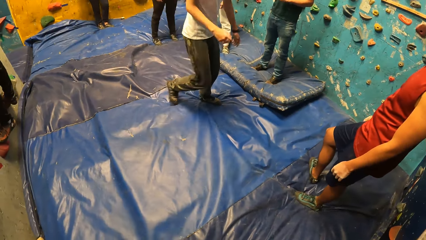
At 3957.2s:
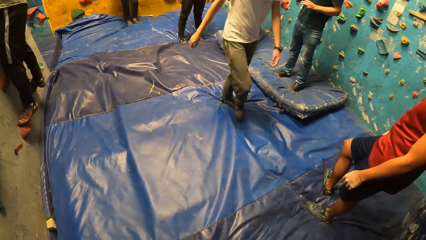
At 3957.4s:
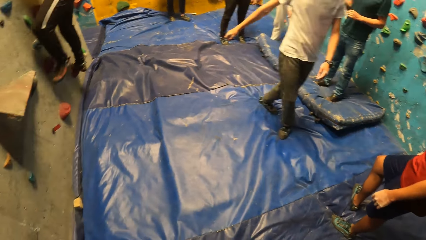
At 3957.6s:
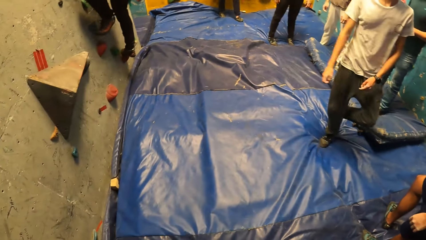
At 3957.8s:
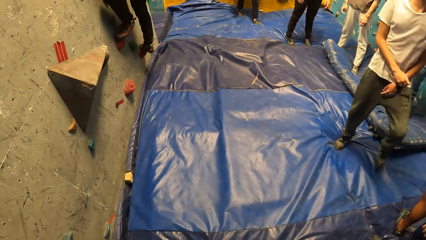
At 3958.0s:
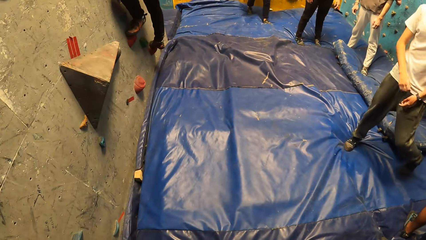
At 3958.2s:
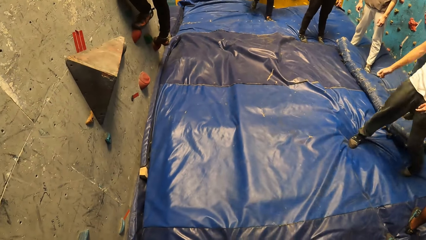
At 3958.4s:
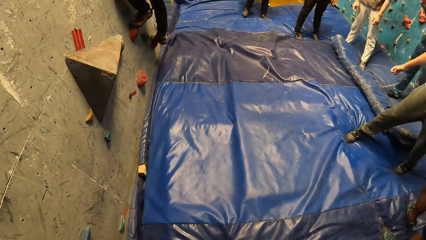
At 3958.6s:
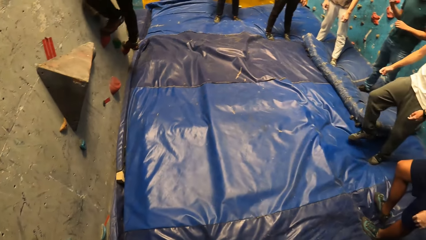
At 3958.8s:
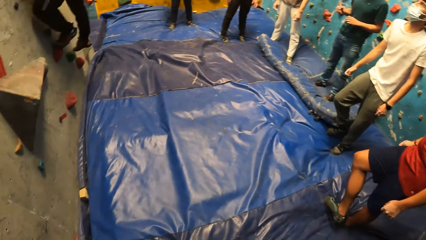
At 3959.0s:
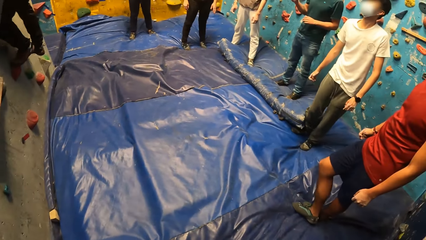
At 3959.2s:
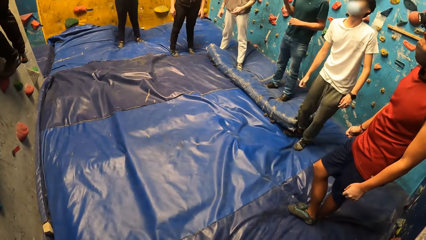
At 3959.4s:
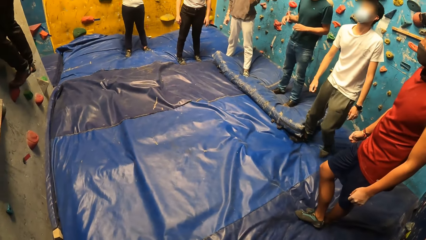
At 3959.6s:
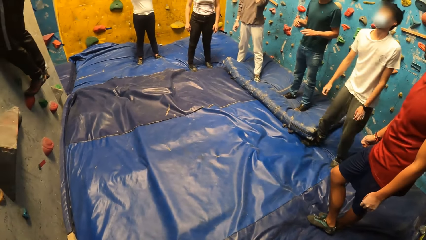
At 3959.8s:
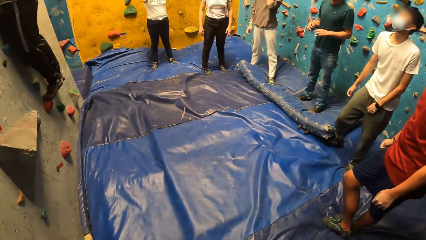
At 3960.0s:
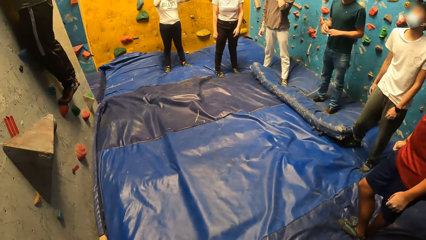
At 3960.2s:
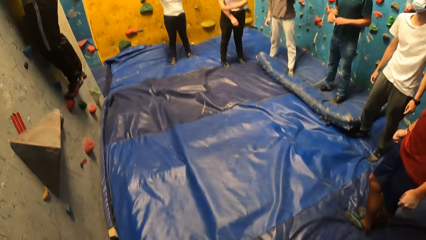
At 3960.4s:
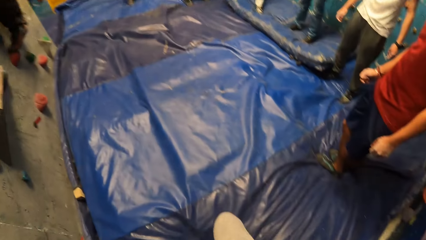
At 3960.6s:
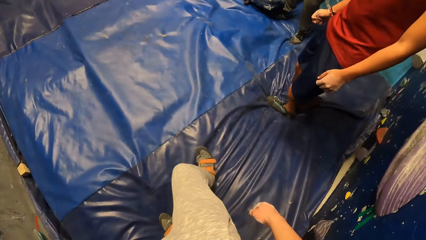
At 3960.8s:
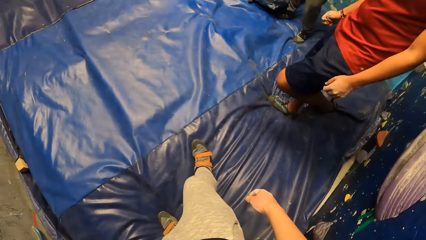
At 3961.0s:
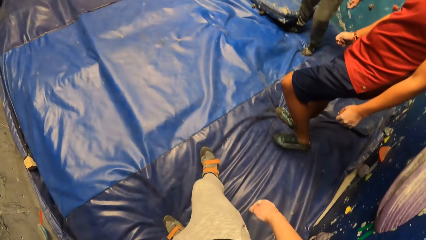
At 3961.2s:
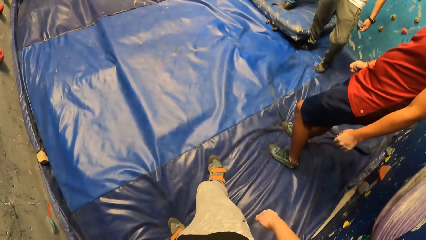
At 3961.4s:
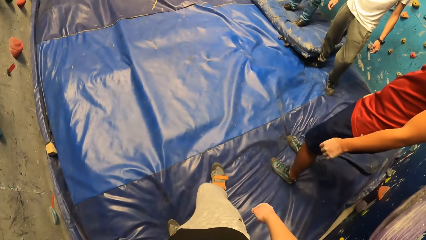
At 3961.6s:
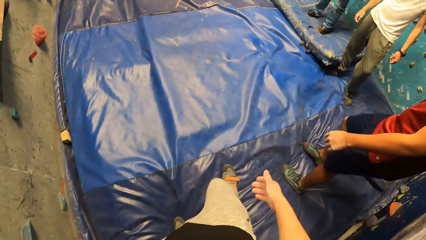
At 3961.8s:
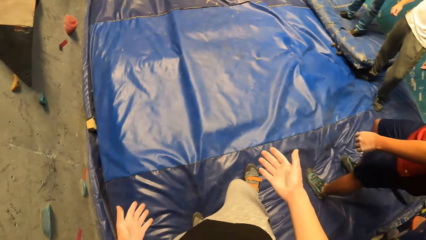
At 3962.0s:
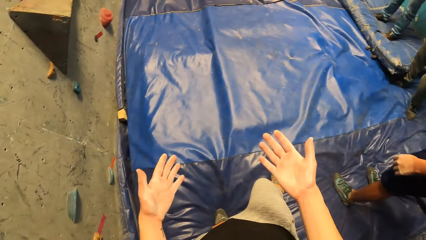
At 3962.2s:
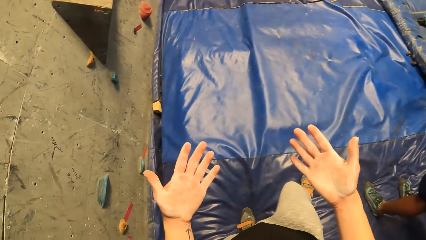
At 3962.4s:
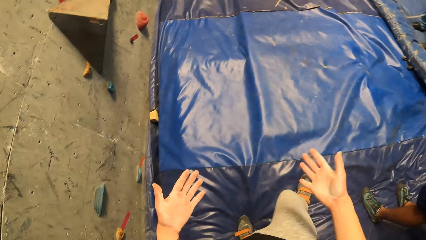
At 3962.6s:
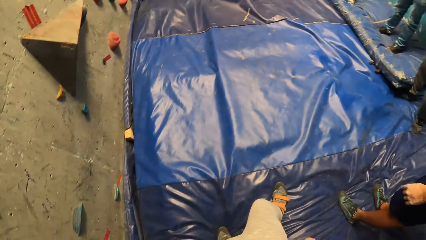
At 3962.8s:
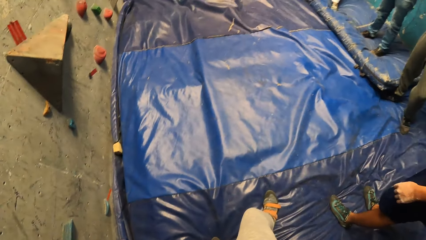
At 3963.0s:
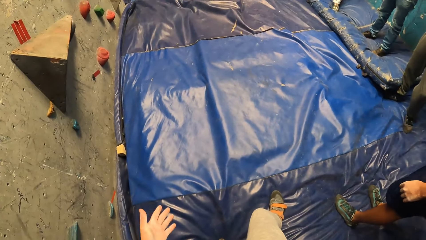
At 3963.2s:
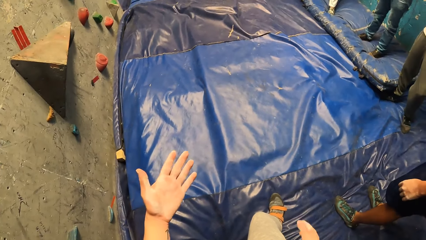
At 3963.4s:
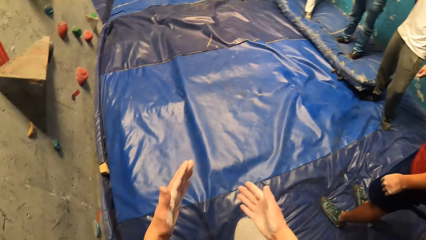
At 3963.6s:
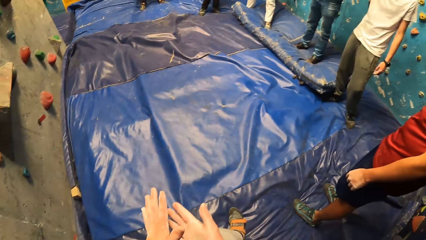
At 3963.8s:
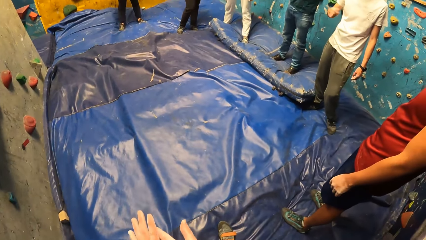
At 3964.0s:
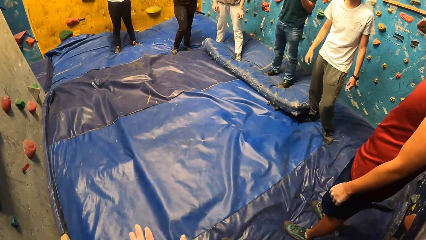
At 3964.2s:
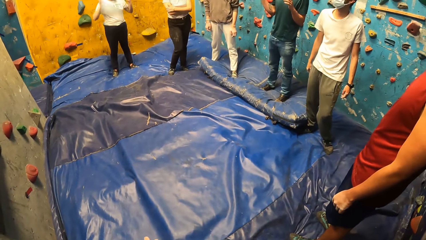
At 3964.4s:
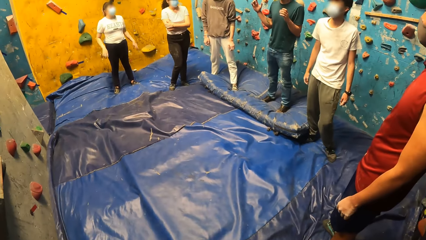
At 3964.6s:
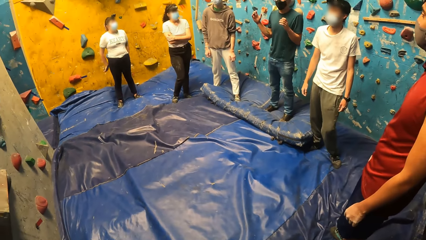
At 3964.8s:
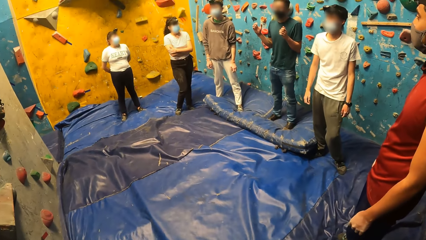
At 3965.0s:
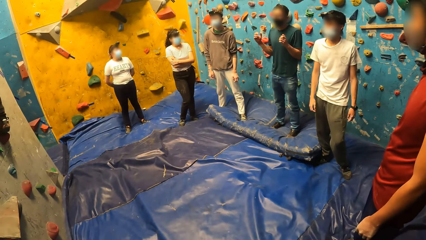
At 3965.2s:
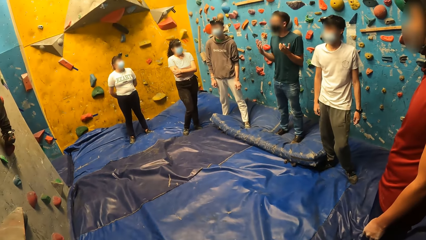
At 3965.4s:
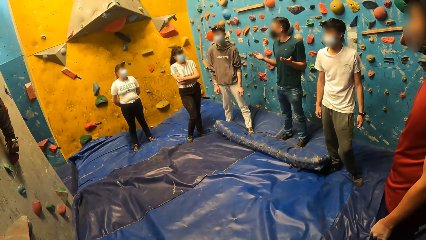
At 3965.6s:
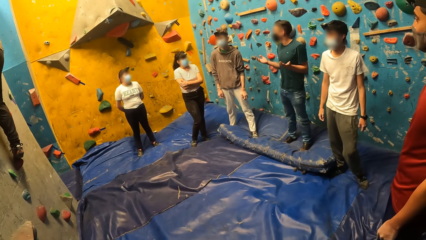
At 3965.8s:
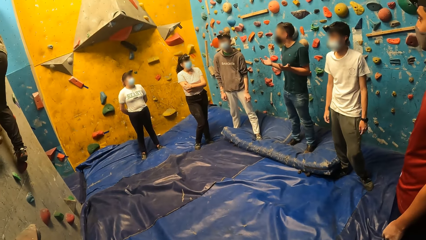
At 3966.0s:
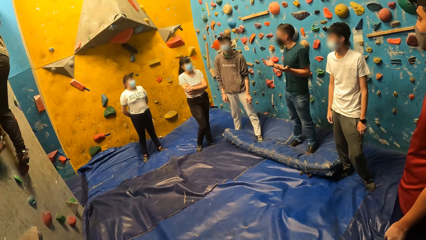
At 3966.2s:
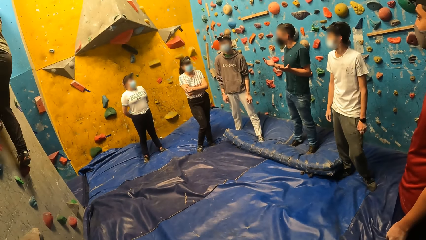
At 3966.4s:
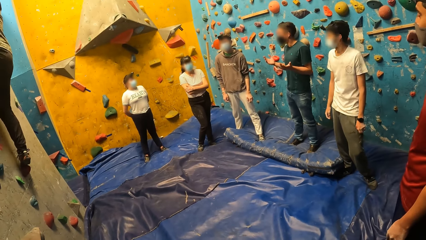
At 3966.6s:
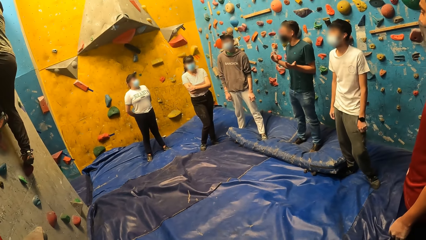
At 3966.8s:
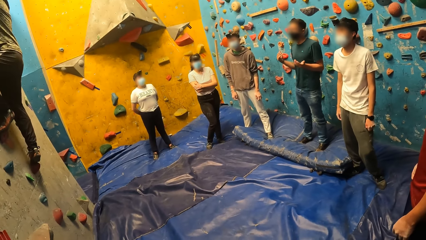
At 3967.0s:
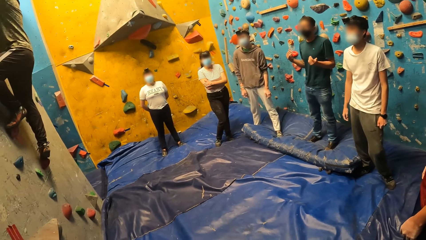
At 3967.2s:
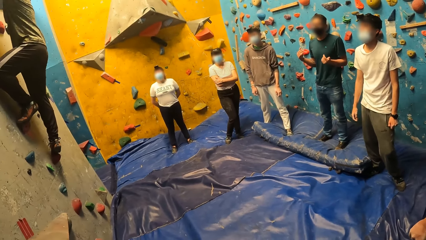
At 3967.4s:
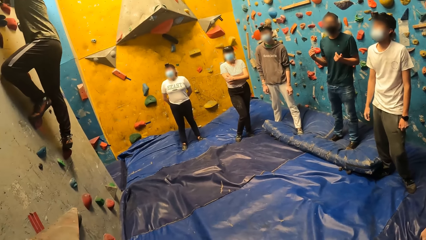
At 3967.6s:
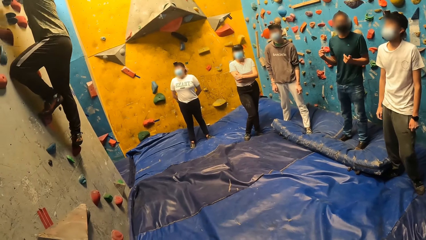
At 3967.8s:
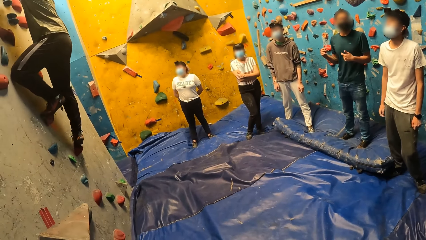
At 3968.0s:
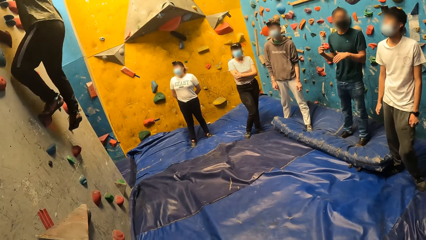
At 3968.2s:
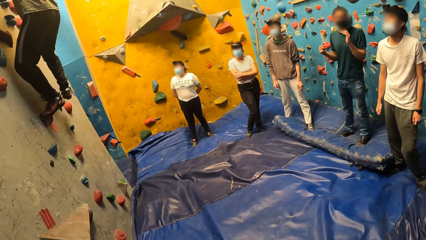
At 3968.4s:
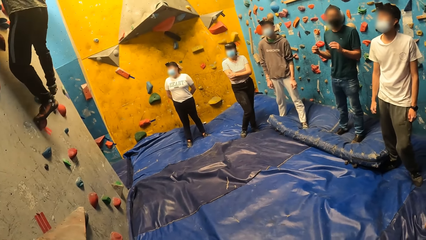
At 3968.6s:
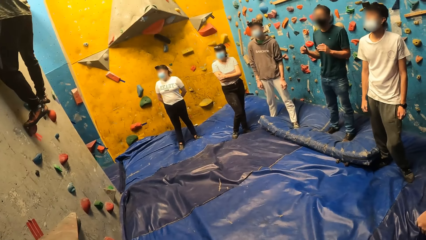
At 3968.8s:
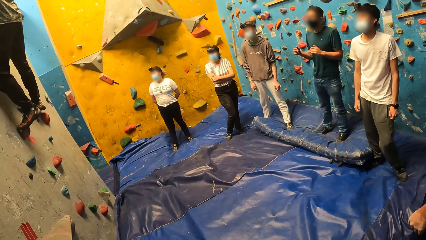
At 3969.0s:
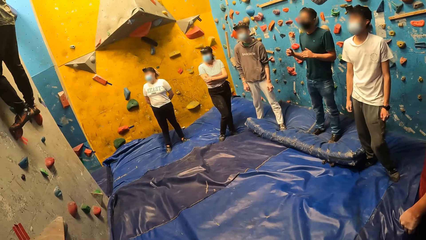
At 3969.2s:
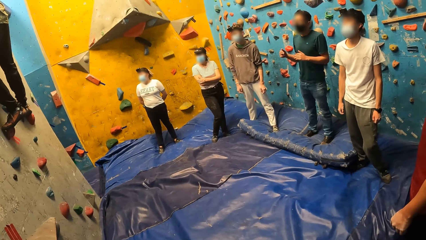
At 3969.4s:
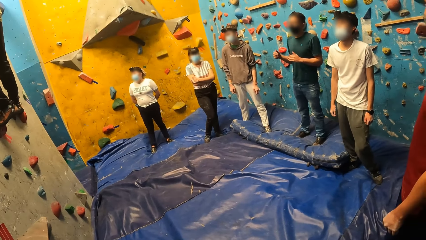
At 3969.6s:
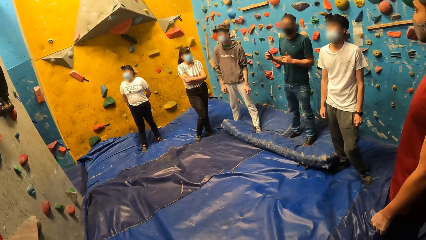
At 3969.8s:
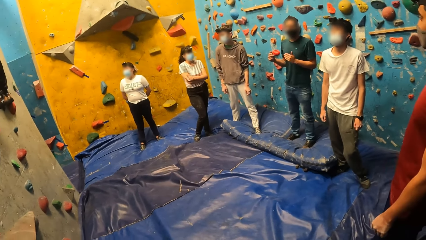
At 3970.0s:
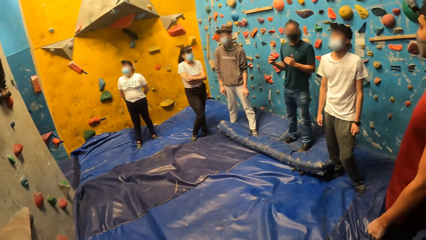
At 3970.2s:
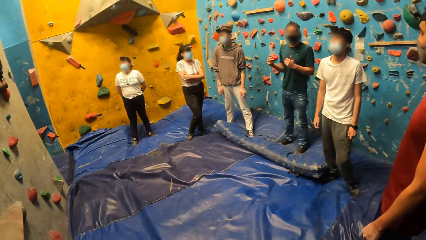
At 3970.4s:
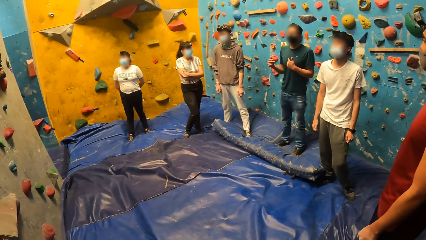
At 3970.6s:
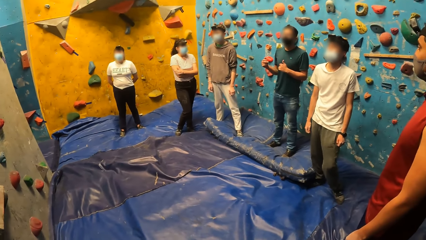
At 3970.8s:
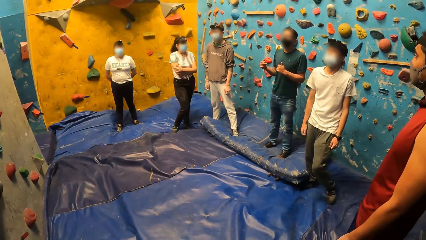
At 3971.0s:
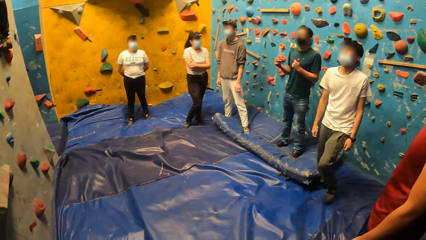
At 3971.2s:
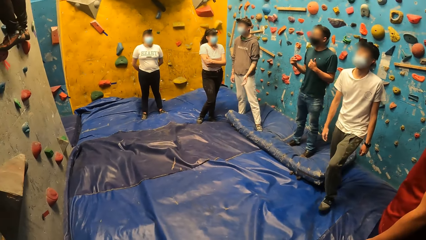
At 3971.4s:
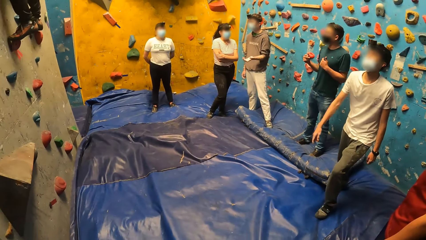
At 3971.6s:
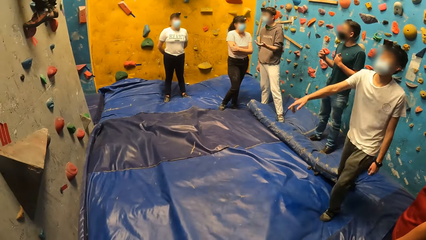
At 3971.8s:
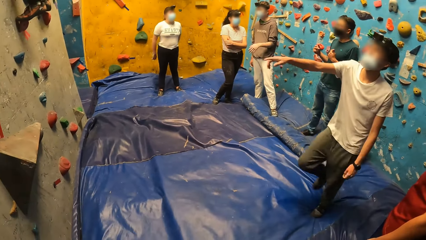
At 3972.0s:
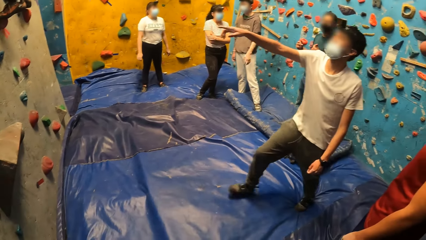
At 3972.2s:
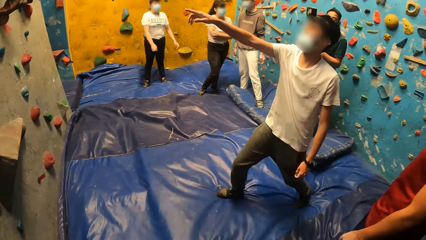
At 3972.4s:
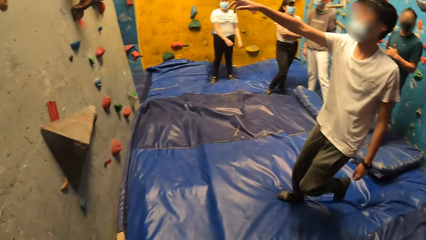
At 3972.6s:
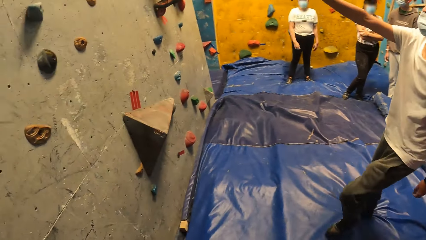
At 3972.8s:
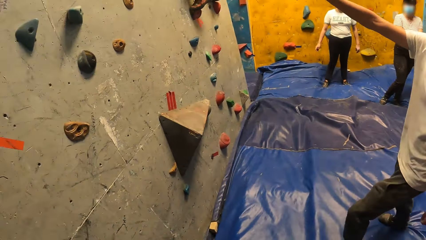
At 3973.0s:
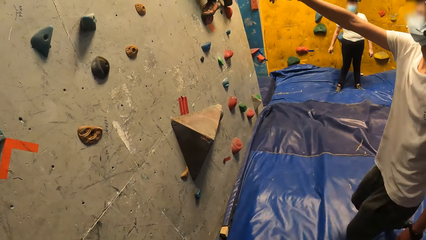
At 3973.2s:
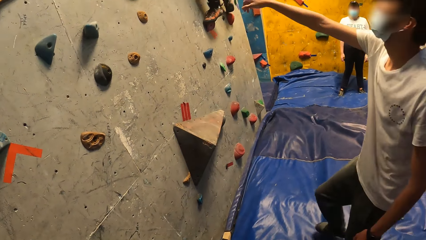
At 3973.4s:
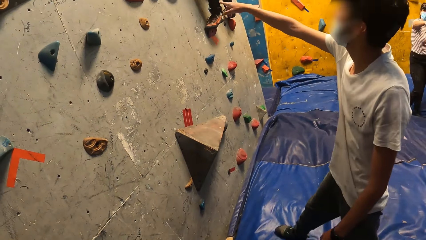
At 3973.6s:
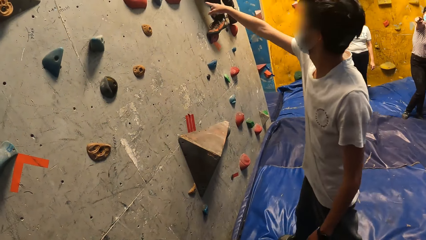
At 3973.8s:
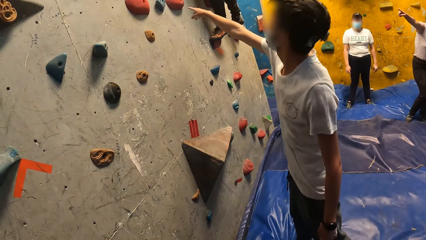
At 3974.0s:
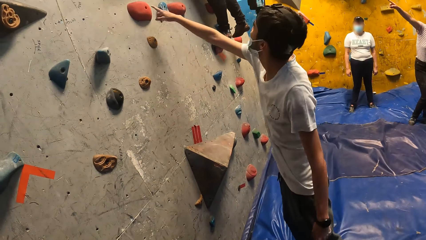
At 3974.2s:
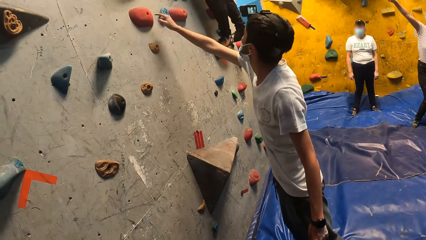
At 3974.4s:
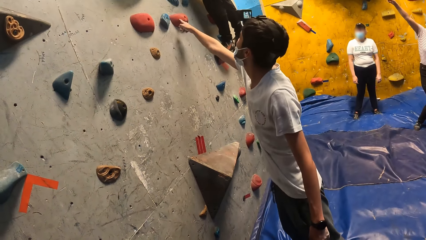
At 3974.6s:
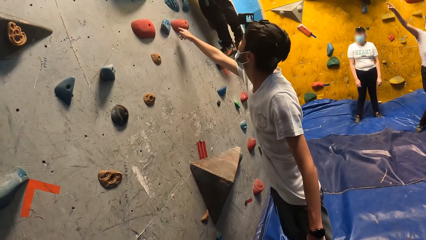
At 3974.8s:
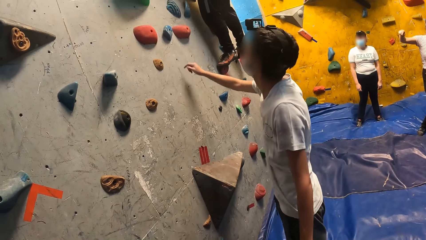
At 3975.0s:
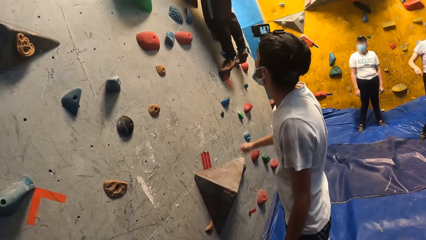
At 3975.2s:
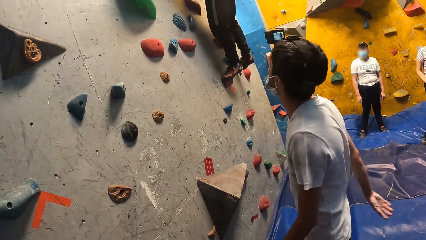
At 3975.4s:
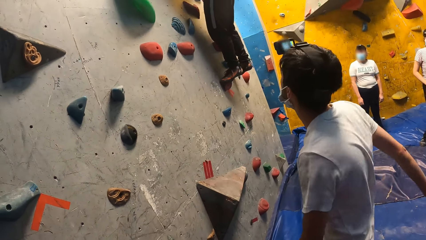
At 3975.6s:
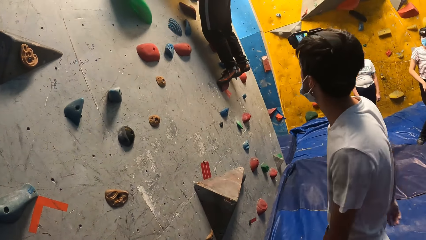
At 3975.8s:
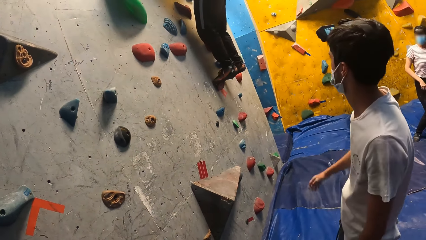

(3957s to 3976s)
A man walks on the climb wall room. Another man climbs up the climb wall. The camera wearer looks at his hands. He looks around the room. A third man converses in the climb wall room. The first man nods his head. The third man converses in the climb wall room. The first man points on the climb wall, walks toward the climb wall, and touches steps on the climb wall.
